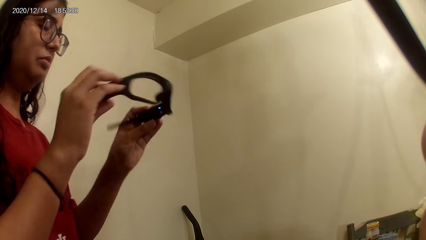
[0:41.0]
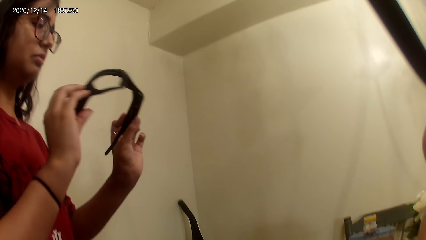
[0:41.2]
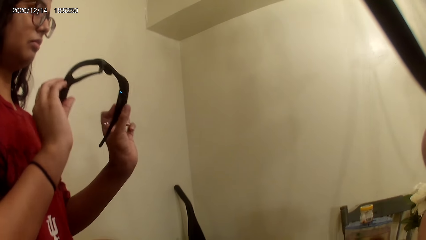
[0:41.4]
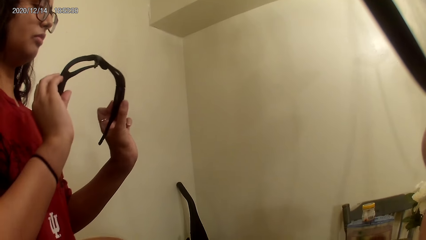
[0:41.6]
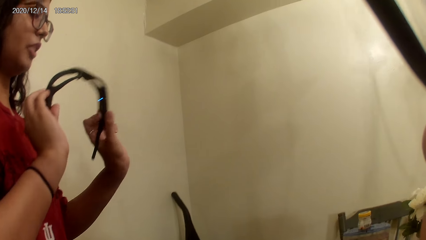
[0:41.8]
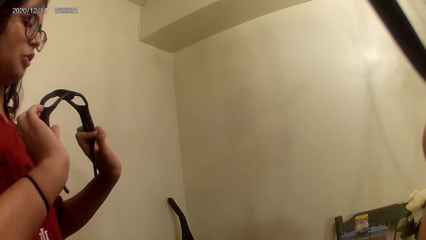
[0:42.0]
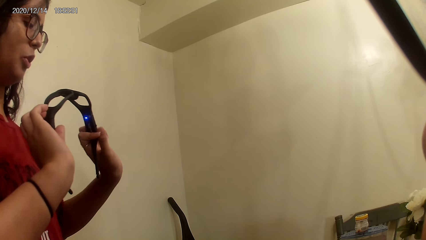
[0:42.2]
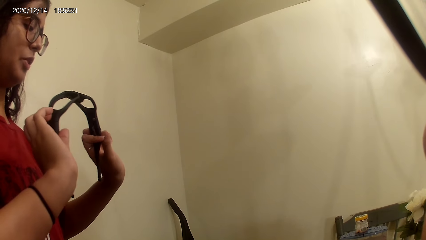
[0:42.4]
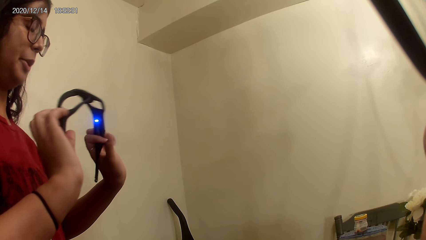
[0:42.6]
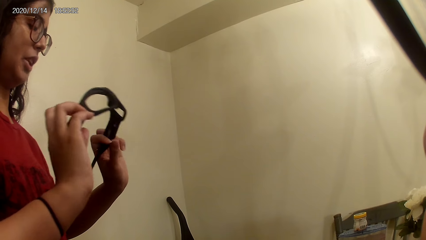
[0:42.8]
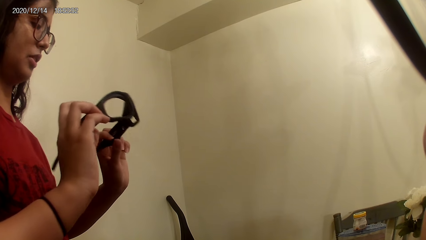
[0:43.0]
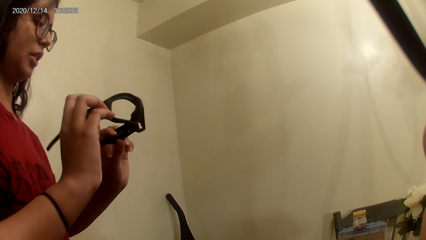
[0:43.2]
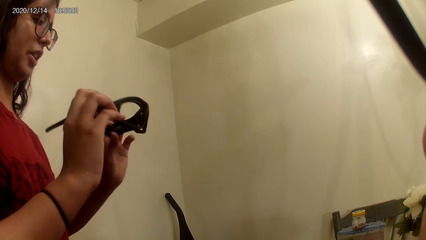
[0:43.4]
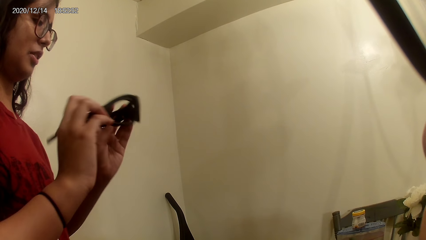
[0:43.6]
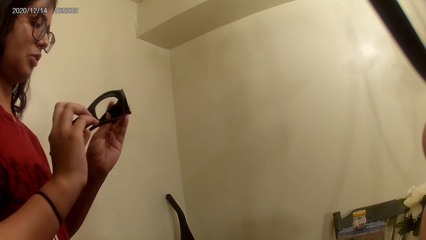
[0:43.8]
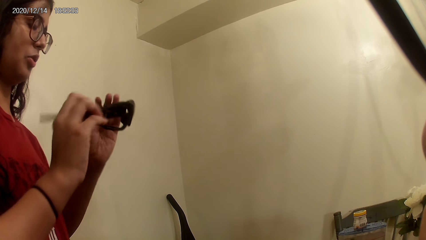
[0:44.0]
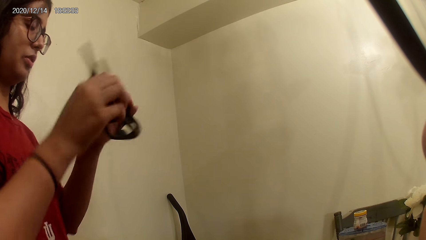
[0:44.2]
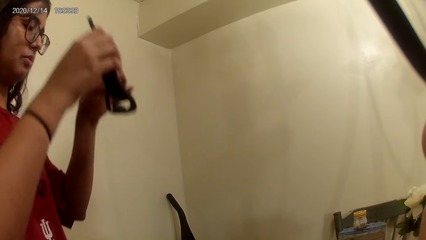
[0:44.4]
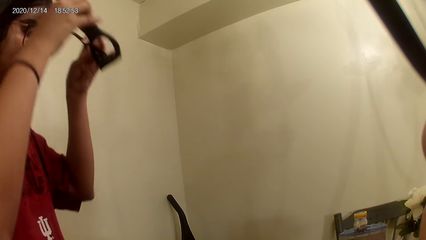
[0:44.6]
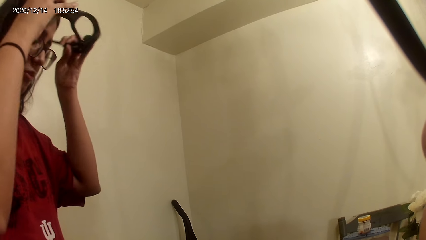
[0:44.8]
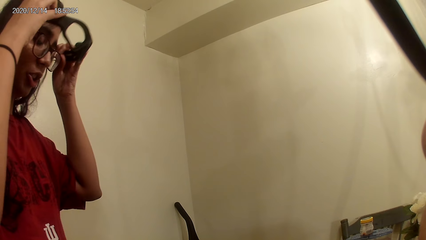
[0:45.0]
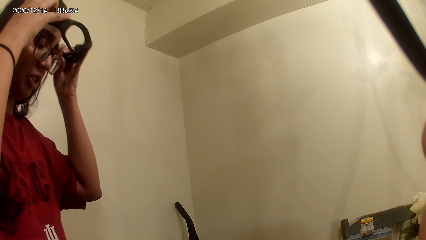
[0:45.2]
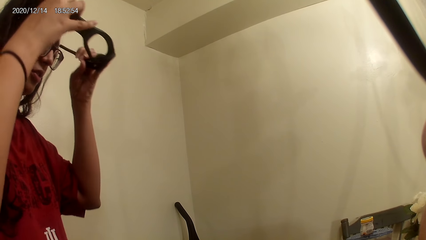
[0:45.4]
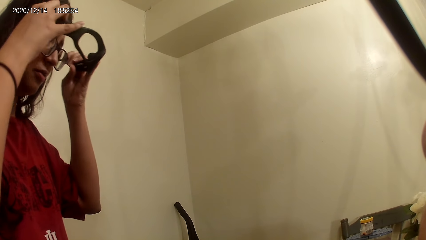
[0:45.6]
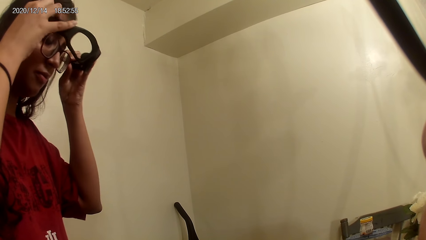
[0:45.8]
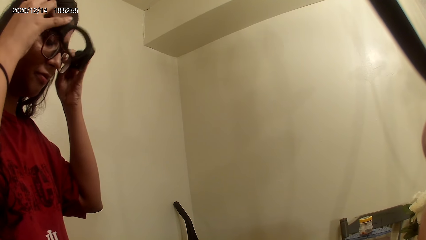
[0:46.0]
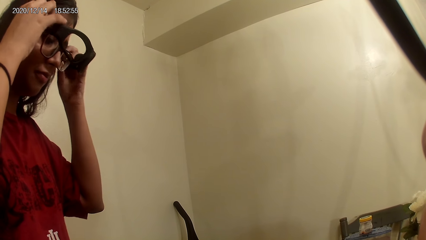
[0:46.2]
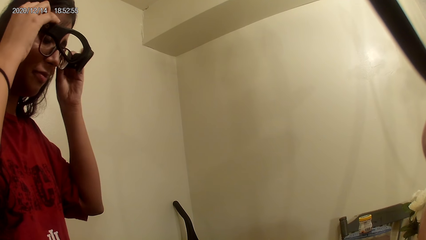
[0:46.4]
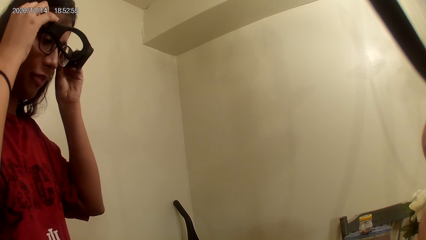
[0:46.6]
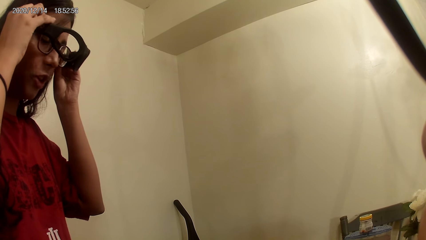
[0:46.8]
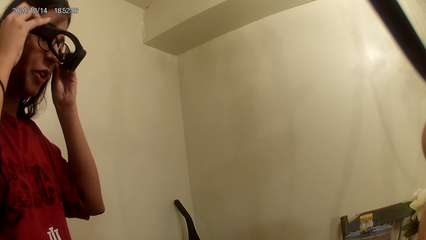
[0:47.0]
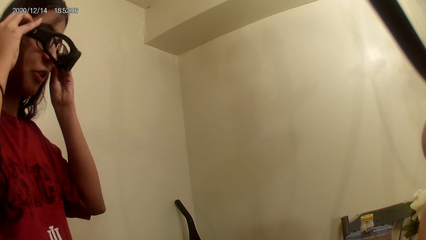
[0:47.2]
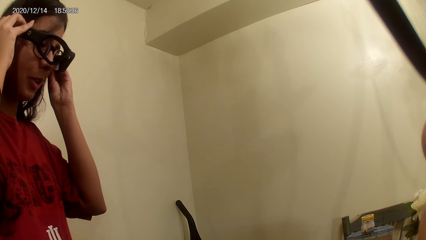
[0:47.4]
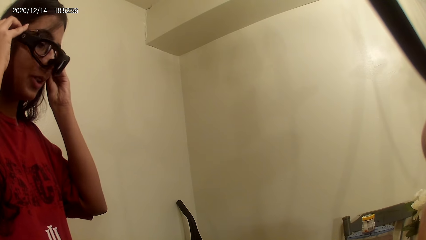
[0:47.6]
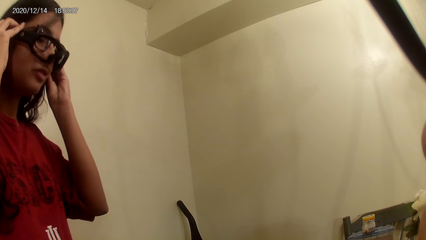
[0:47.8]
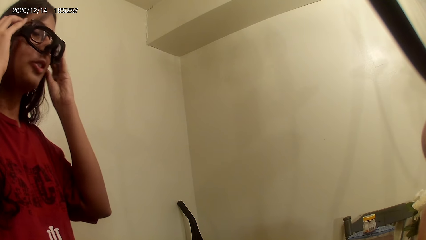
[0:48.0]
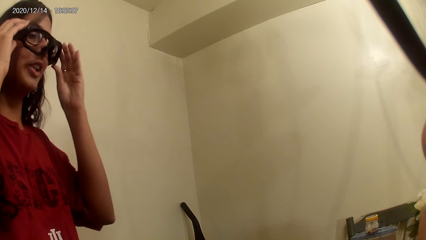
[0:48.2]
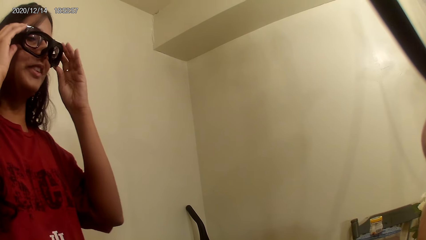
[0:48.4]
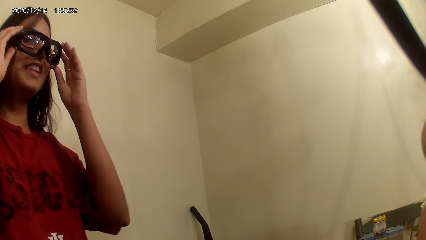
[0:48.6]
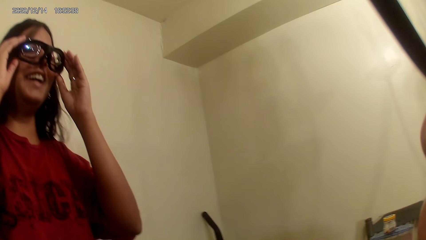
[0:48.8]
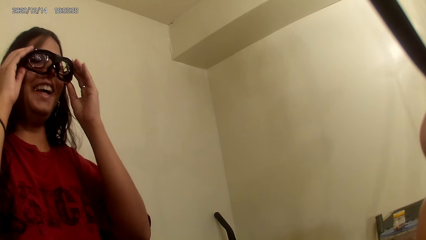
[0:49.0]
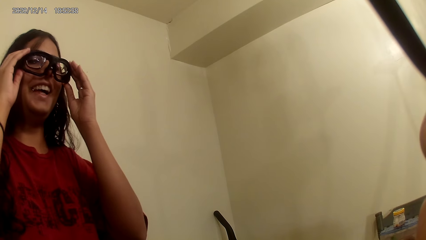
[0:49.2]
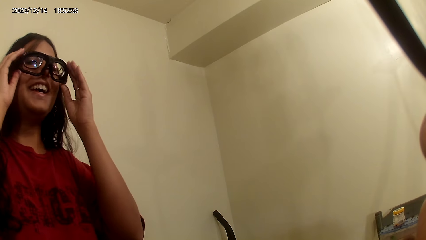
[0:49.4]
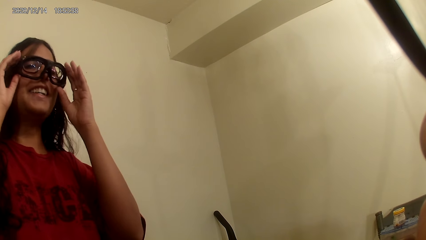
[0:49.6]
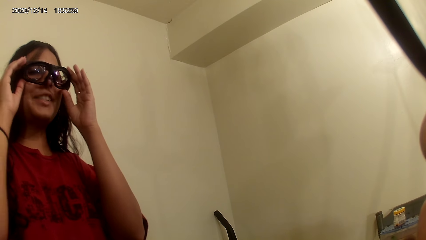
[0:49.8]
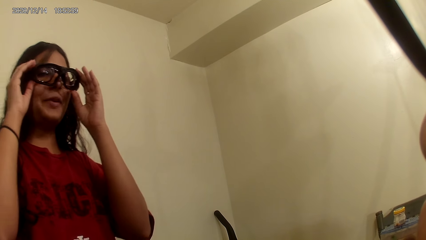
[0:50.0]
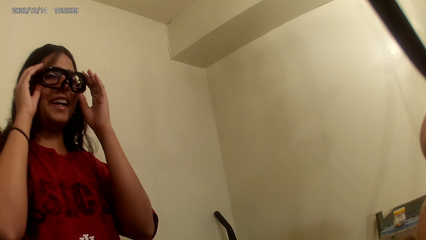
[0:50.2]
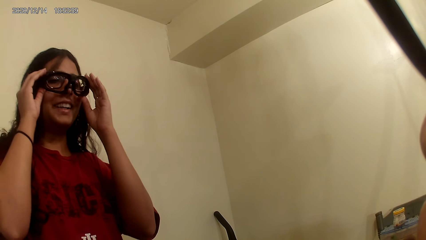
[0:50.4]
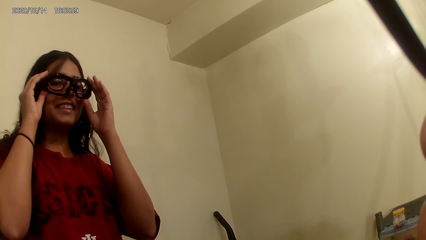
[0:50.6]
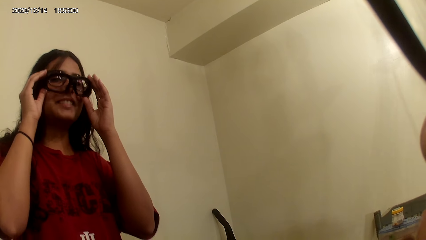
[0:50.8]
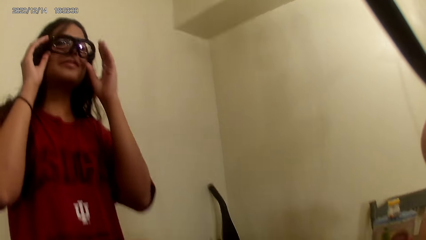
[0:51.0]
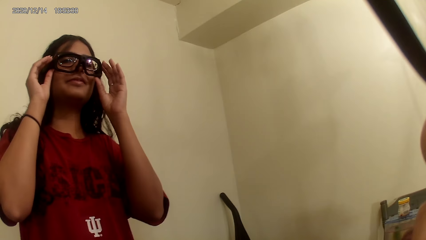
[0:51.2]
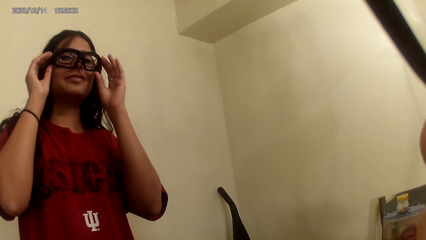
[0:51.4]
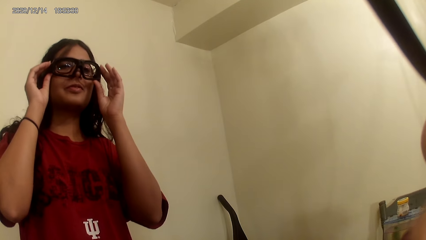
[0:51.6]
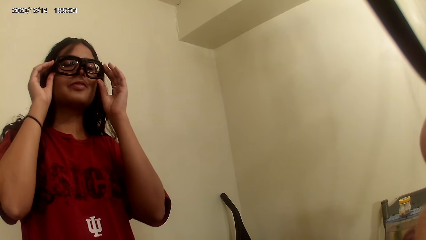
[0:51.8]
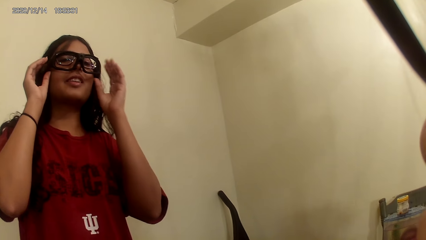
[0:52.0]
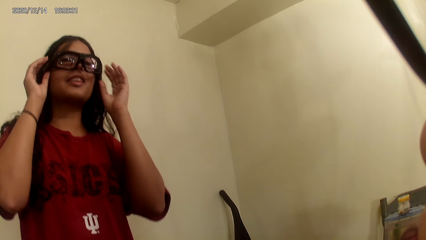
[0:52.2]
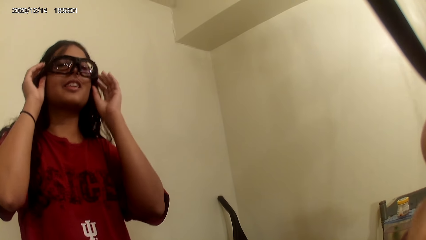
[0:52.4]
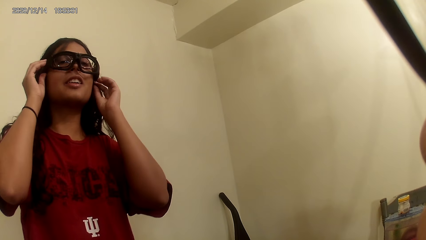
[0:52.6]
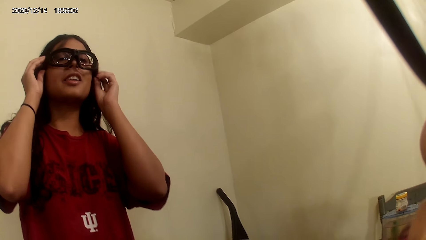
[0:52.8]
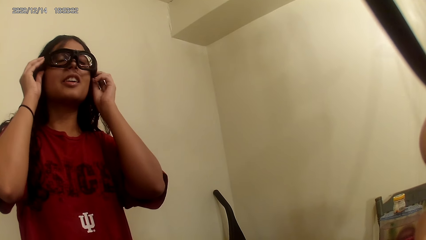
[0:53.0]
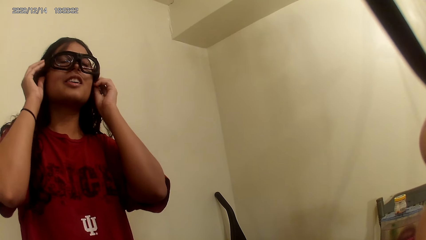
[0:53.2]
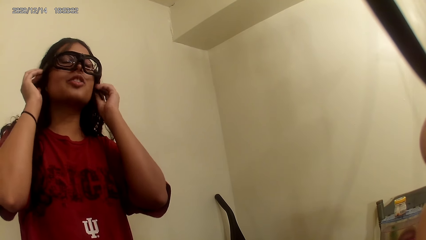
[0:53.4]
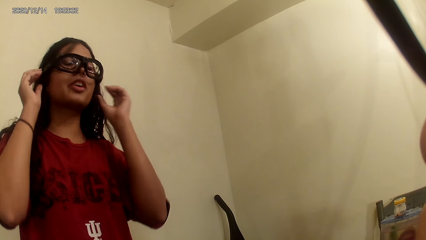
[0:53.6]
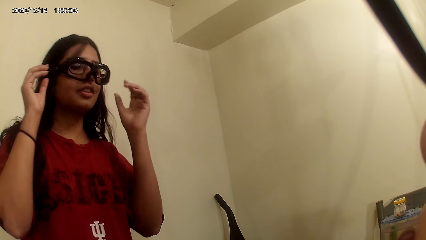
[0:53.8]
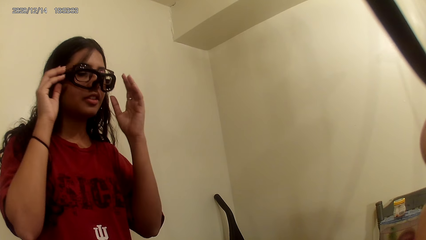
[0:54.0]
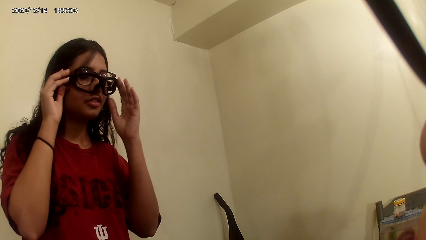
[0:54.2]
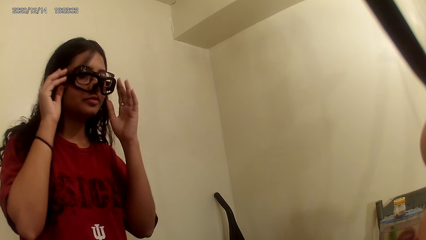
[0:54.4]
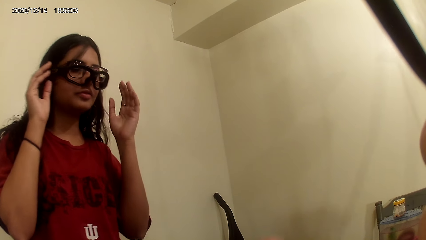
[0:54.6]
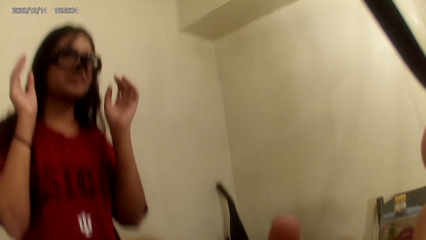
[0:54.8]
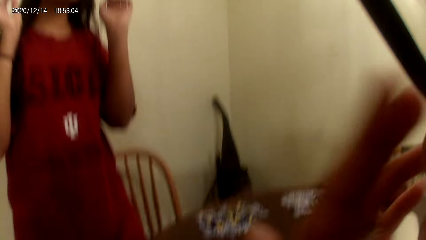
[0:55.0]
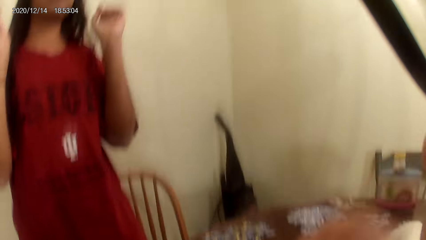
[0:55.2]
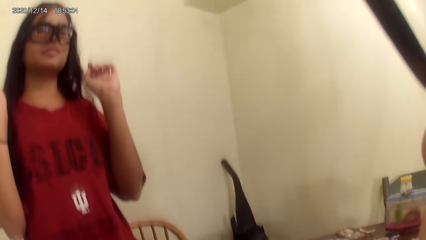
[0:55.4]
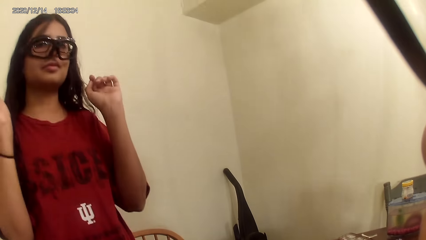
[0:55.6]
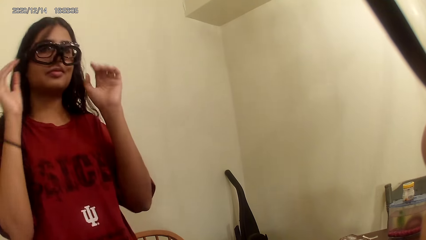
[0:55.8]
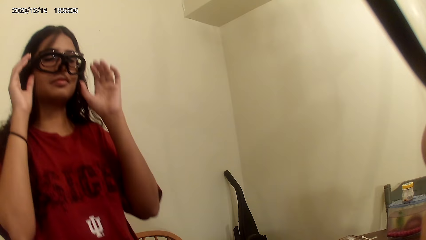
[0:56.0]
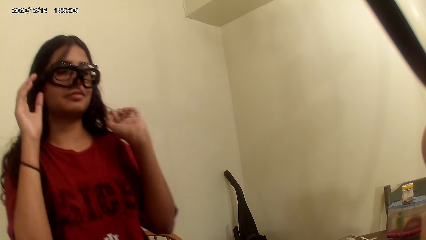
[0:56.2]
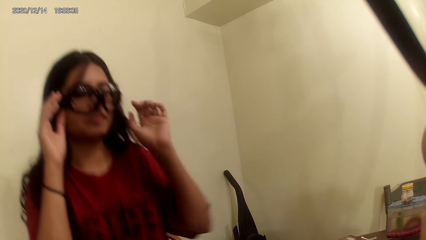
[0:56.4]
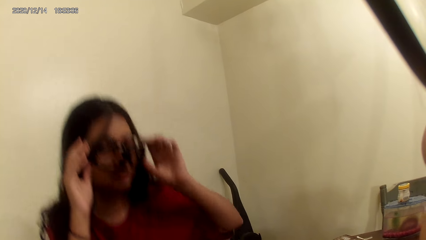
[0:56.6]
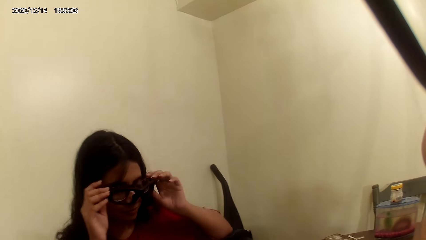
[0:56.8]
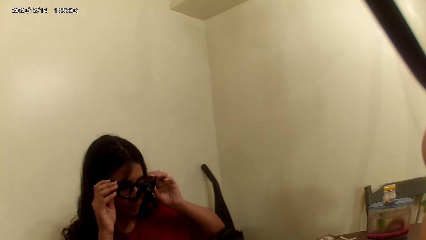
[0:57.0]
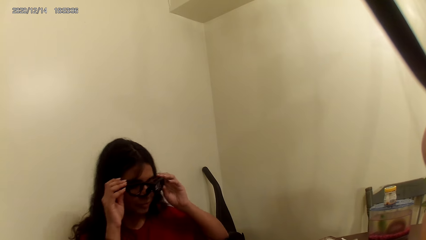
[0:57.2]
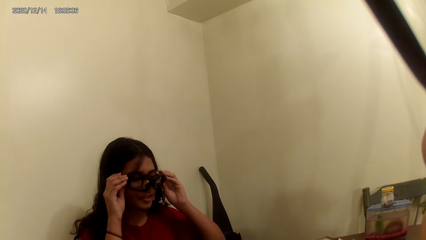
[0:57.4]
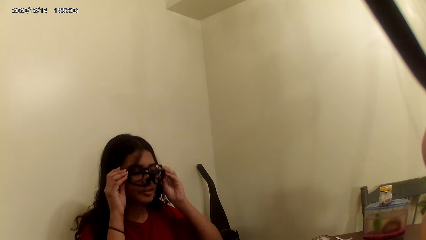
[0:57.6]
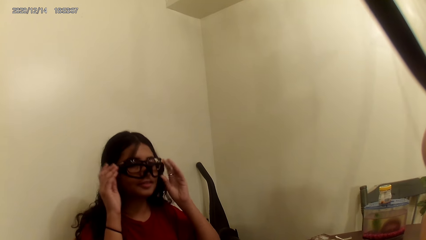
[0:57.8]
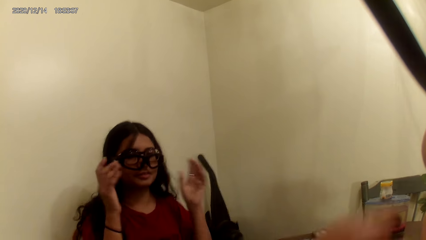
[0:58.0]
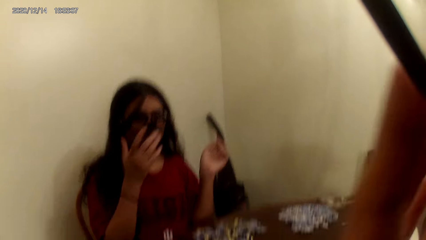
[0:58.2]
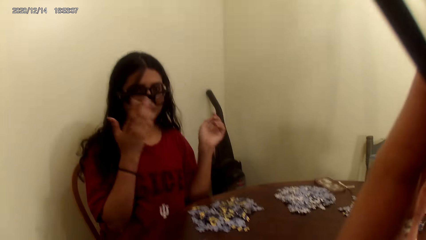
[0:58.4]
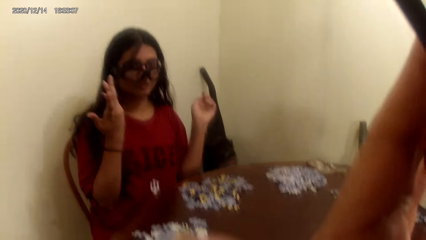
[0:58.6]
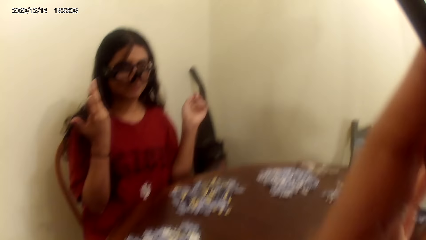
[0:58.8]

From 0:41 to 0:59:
The camera wearer talks to the person. The person wears the black smart bluetooth sunglasses and laughs. The camera wearer talks to the person. The person sits on the chair.
